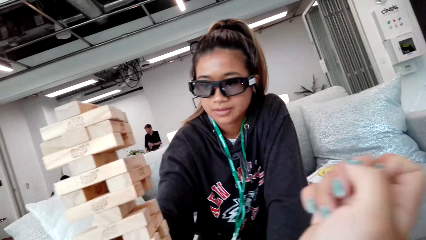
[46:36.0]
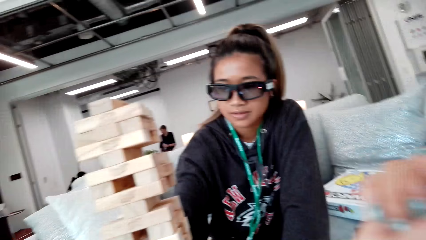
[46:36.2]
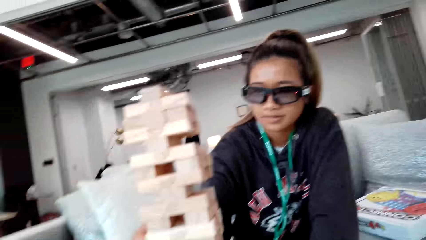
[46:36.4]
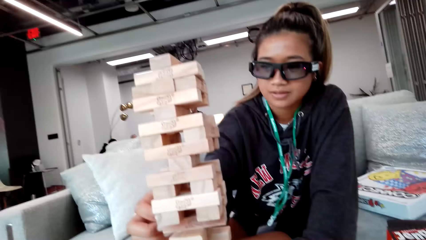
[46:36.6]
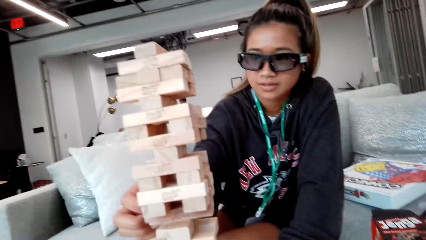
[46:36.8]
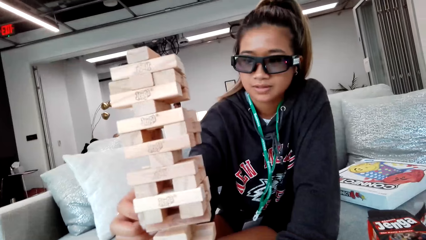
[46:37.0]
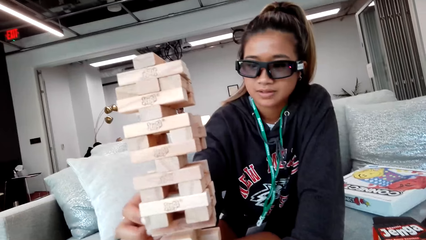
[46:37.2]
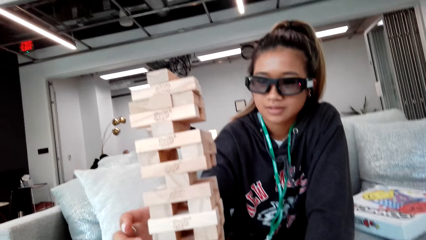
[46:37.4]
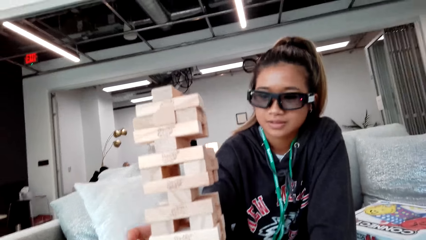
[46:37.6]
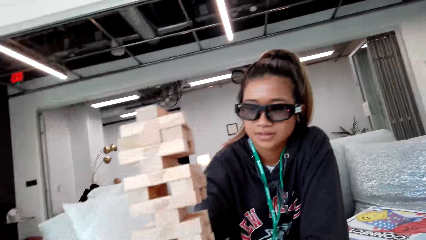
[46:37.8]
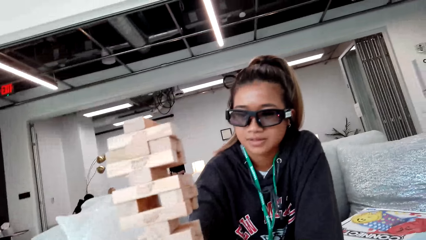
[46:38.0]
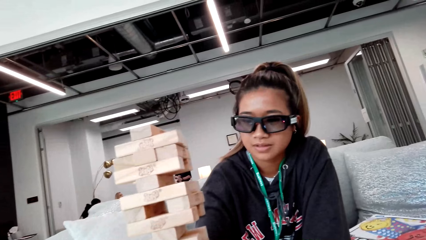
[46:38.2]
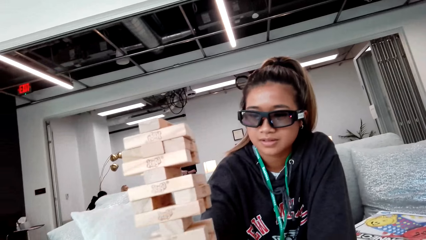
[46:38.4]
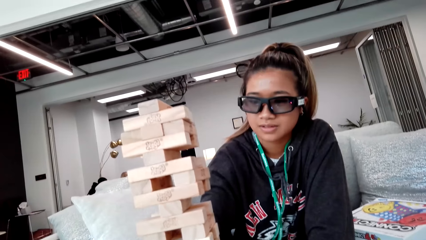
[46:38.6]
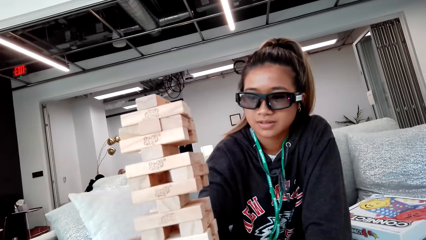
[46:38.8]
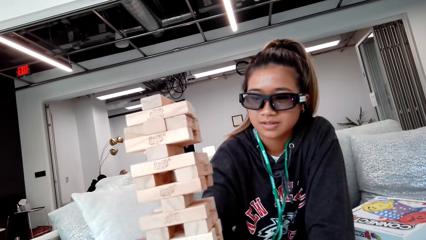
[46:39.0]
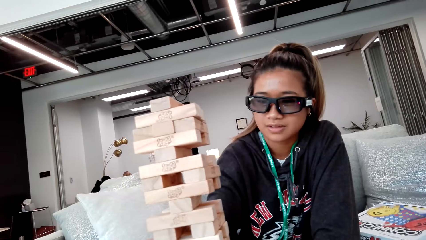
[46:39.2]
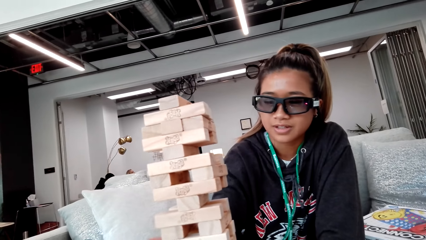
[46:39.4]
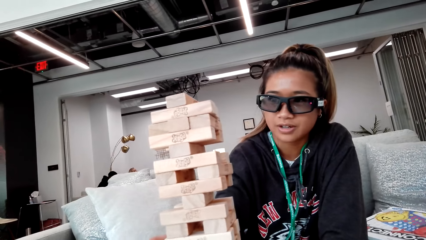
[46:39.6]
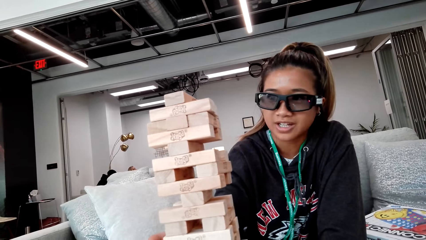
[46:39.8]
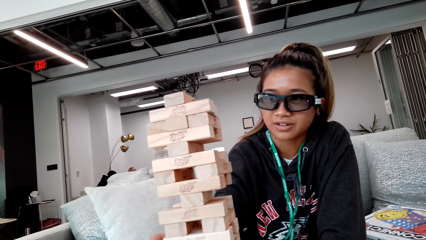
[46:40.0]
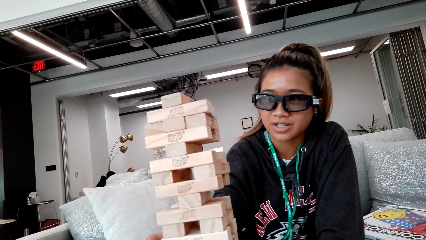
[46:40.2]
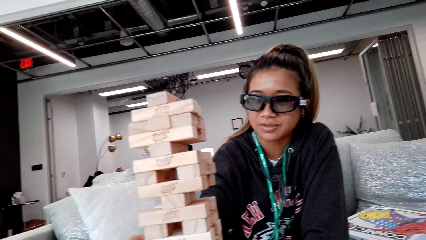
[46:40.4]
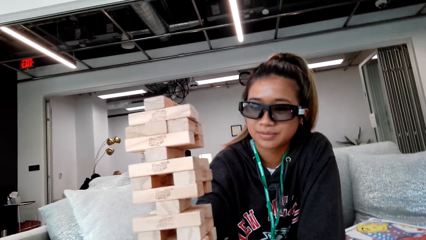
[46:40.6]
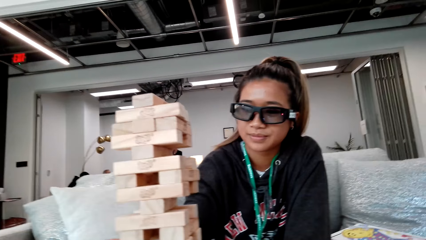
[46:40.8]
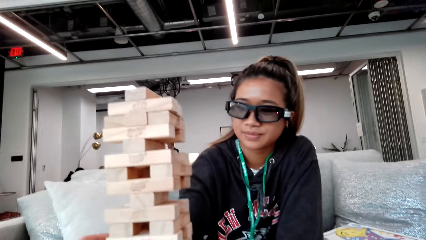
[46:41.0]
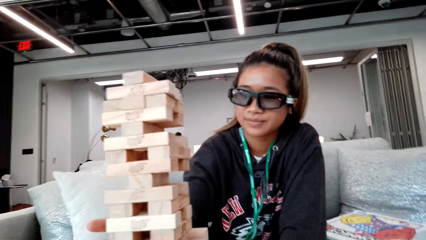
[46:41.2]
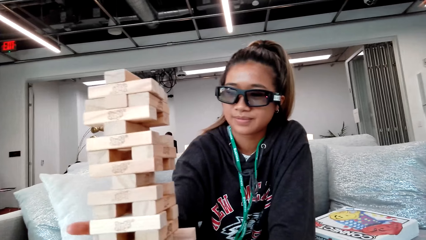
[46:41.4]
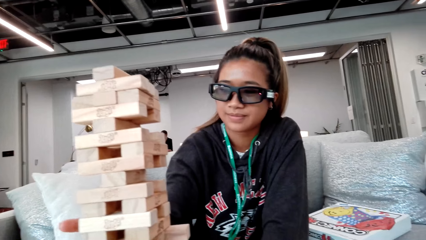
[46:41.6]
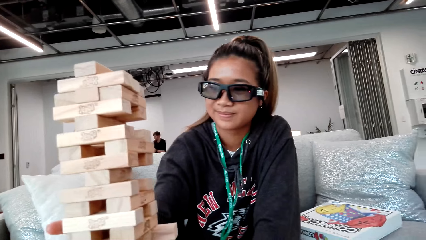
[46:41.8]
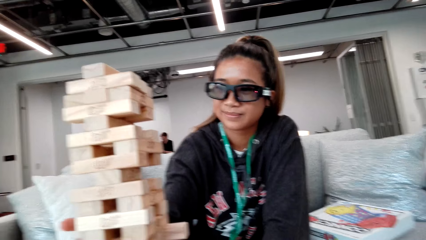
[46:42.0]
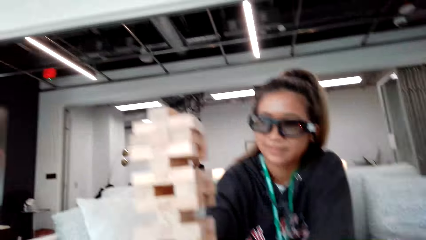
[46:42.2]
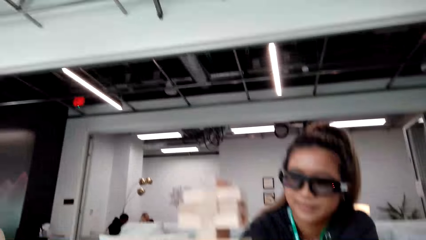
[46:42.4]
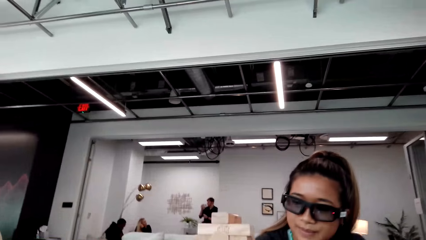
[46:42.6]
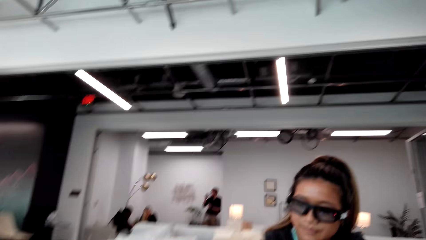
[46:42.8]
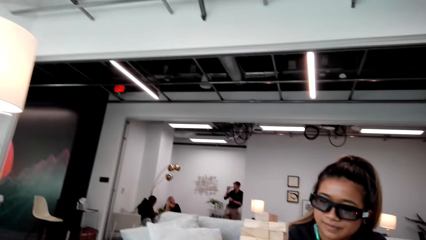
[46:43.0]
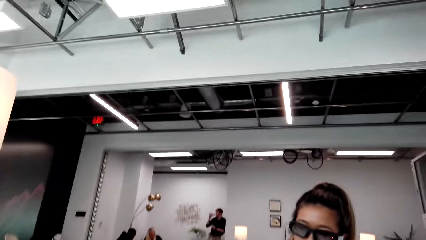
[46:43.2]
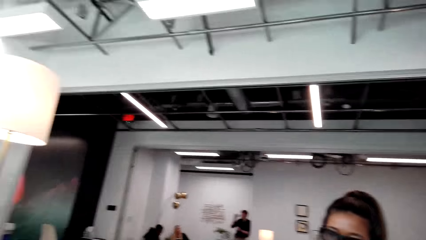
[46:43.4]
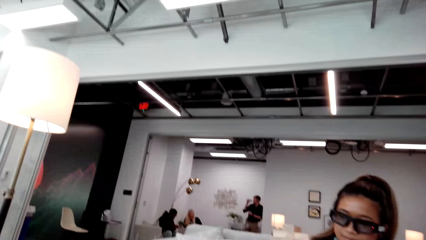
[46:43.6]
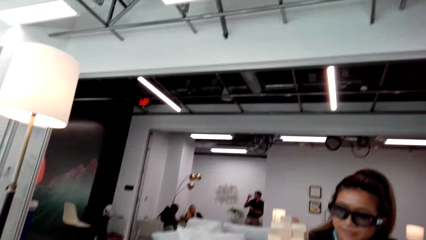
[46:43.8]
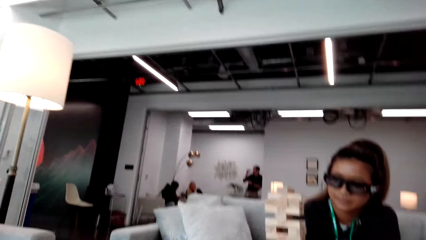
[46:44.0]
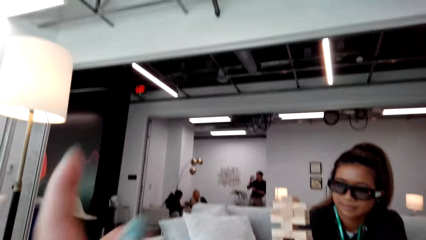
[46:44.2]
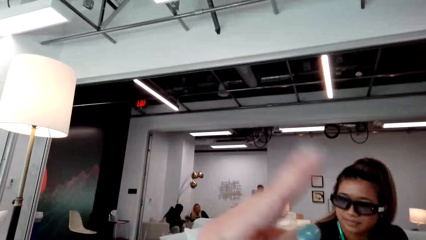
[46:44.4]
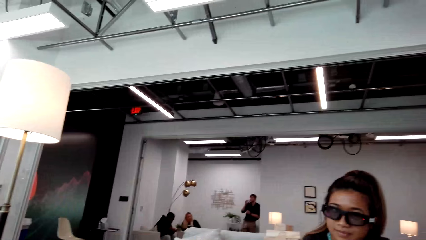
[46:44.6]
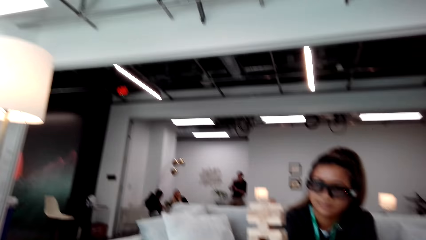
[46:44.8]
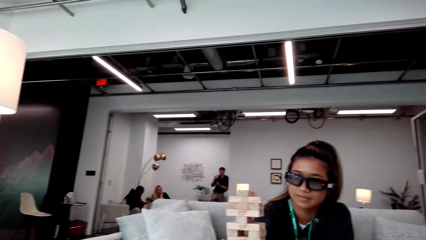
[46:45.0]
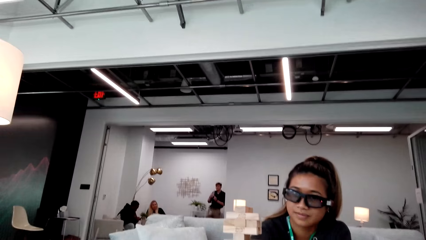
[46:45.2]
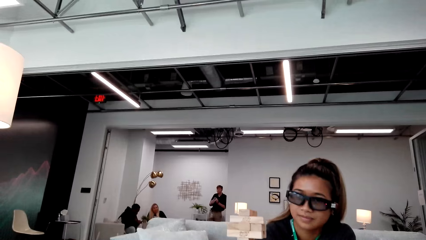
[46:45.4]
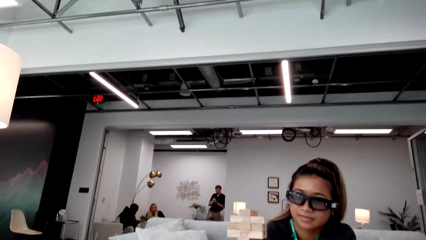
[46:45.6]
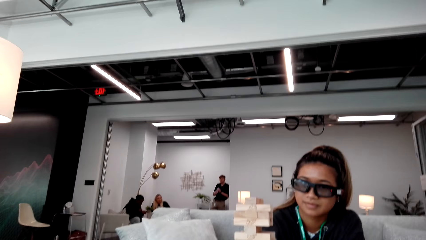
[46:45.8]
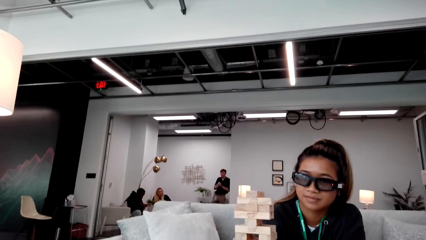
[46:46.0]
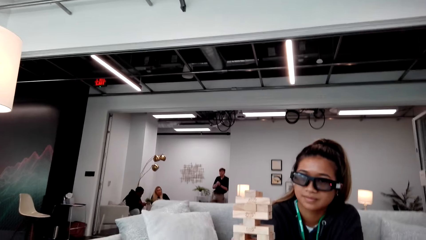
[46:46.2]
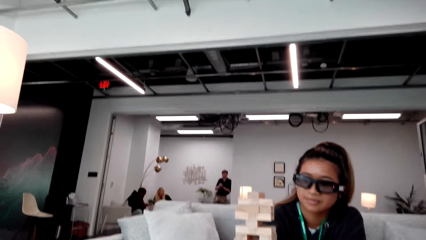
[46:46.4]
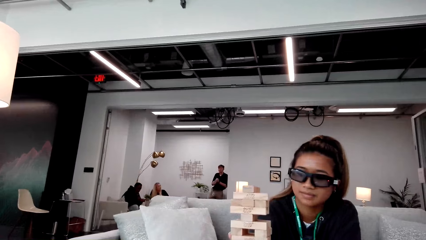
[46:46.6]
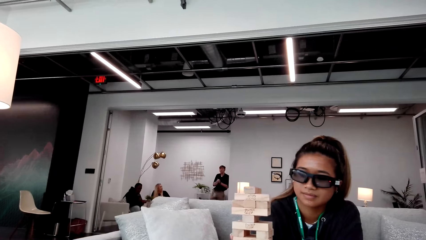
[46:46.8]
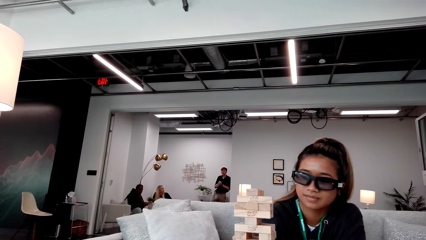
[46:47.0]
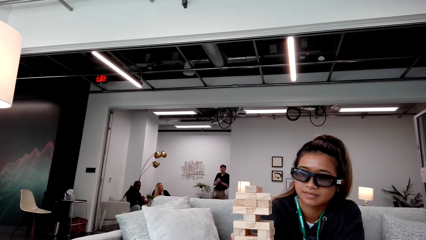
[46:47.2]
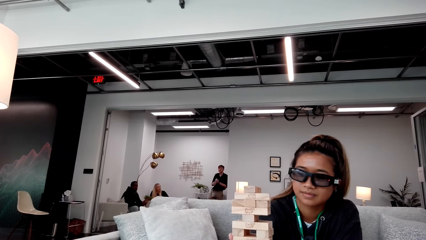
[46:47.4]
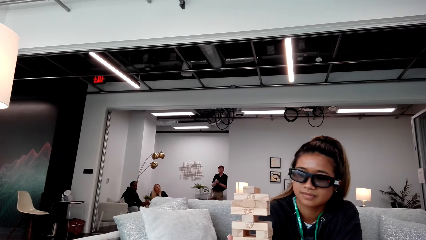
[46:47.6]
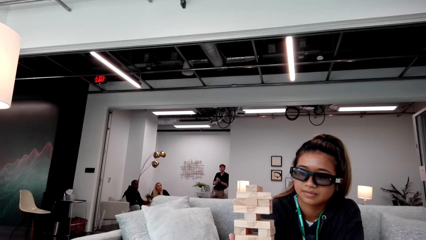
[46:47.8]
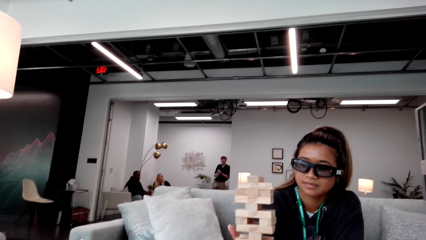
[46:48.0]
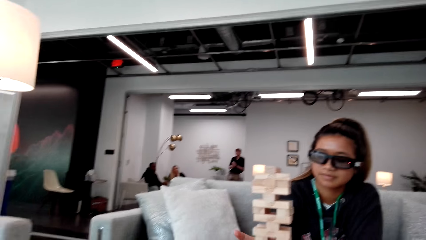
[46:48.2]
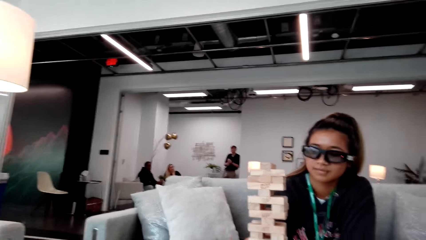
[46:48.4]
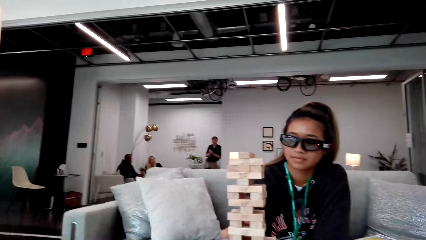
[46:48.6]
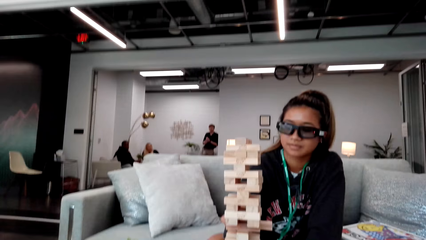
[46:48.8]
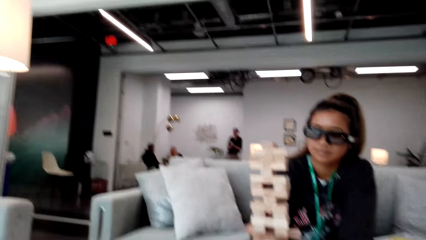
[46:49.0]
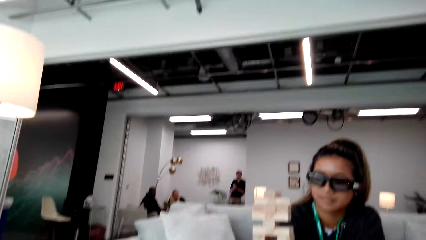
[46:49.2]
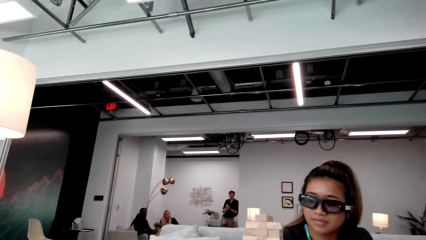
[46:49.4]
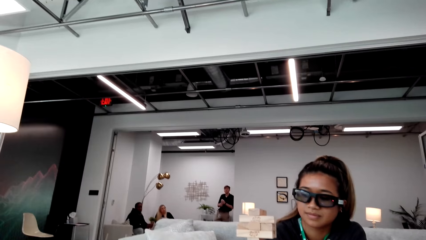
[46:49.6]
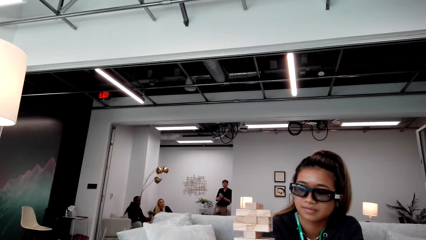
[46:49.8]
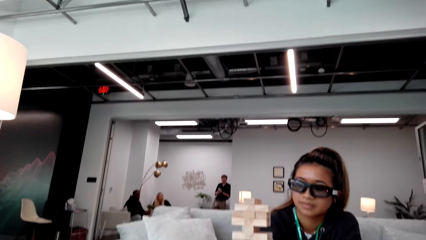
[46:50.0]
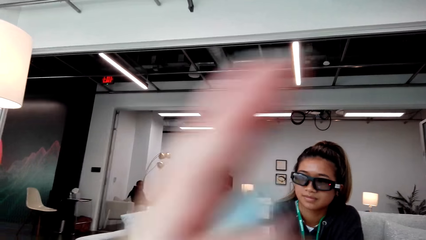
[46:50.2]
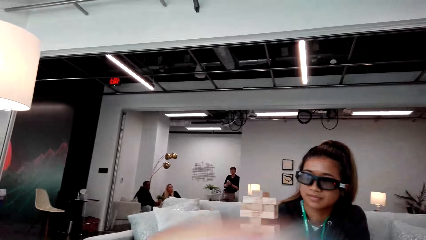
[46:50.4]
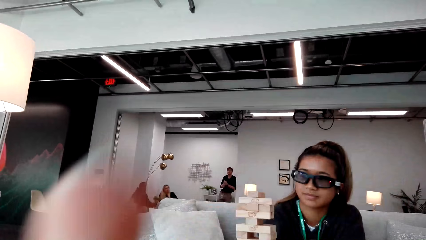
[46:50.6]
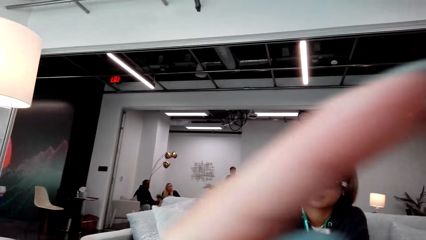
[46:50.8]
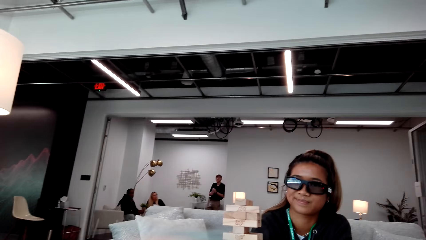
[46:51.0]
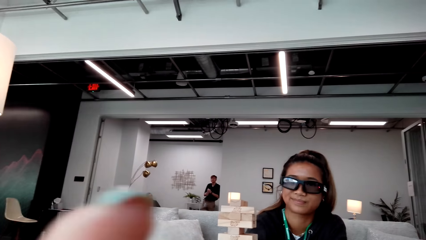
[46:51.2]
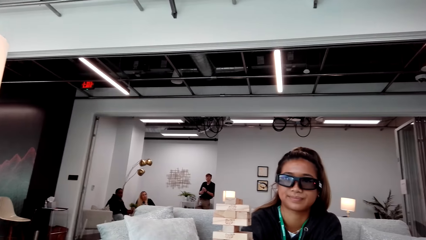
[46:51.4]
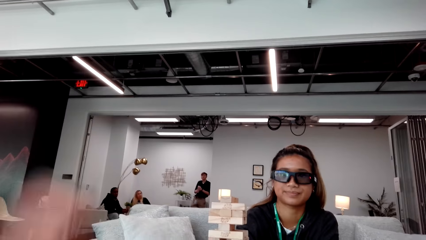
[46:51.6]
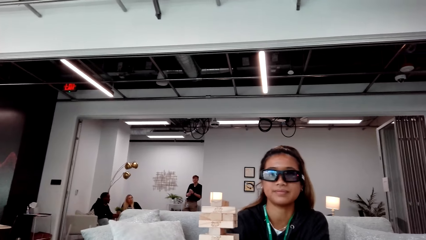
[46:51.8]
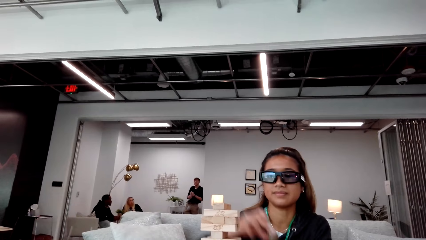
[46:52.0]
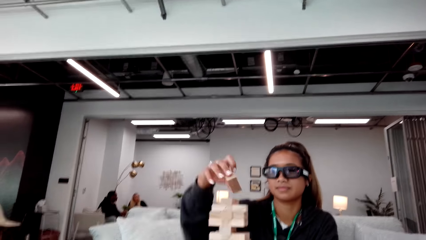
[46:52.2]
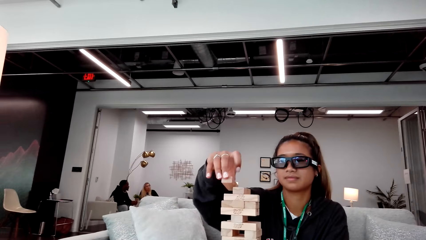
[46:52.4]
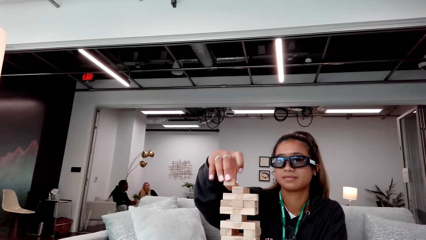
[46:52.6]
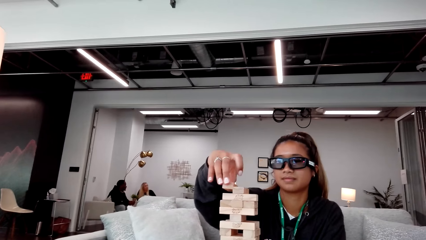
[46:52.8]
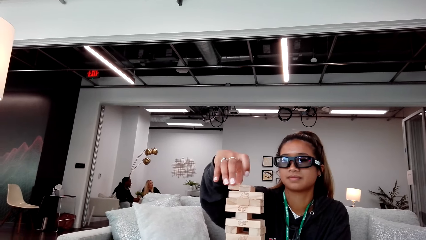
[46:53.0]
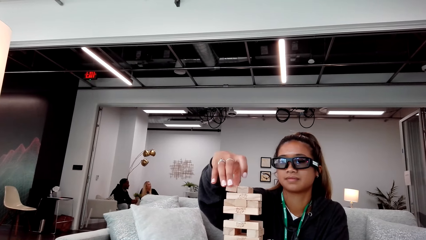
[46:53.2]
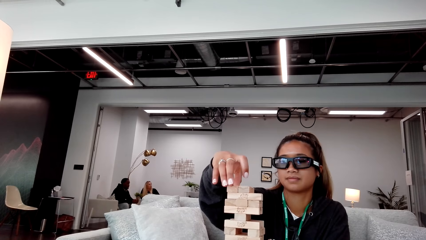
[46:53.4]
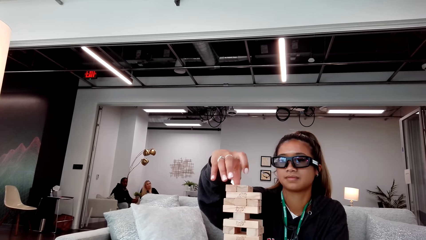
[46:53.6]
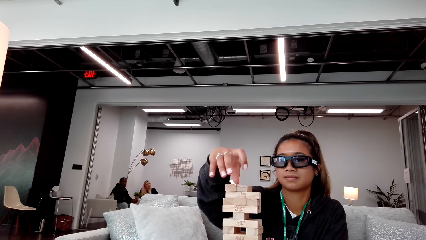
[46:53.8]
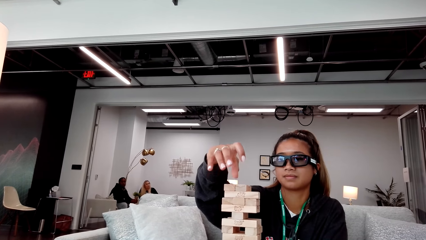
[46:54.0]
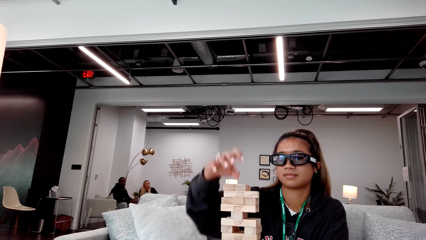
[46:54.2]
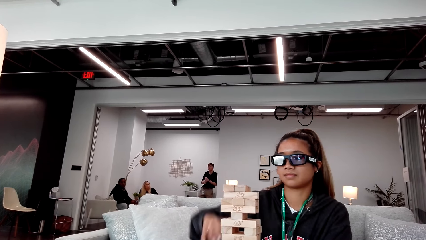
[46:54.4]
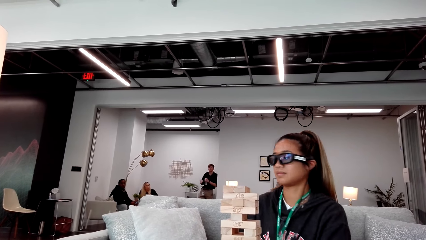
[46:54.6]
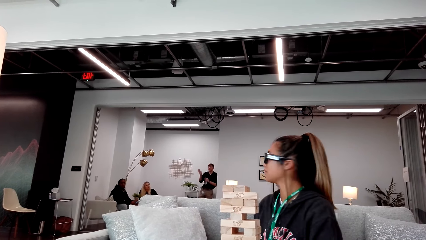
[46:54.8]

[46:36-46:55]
A woman knocks the wood. The camera wearer interacts with a man. The woman removes a piece of wood. The woman puts a piece of wood on top.
